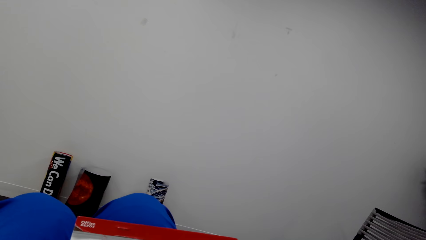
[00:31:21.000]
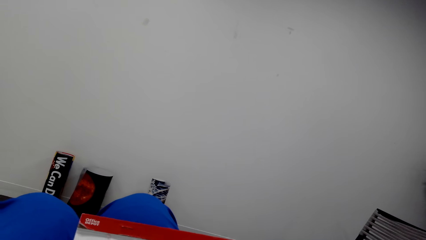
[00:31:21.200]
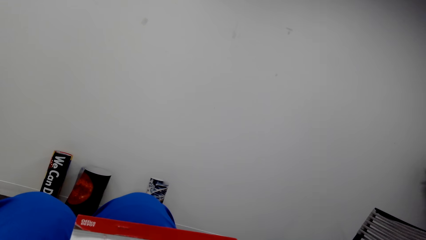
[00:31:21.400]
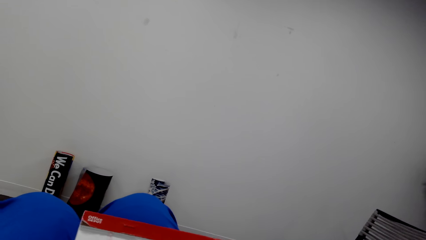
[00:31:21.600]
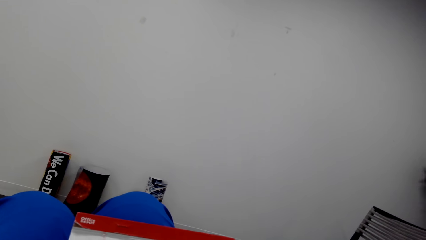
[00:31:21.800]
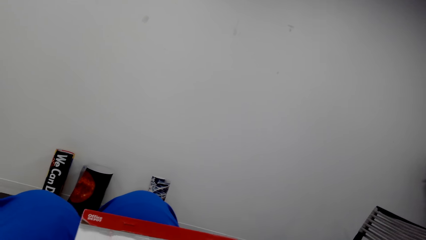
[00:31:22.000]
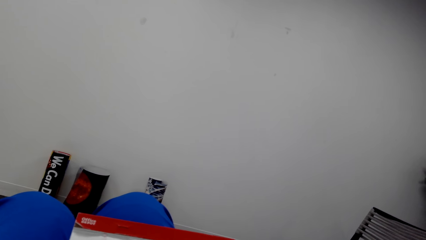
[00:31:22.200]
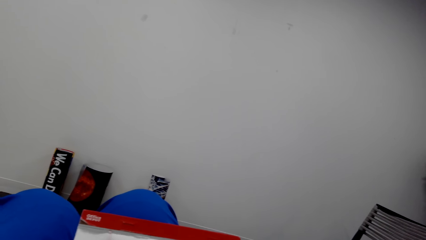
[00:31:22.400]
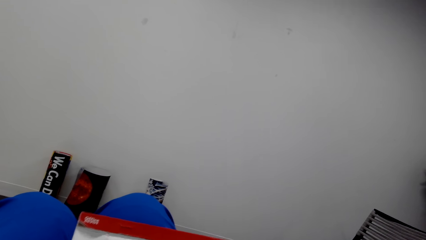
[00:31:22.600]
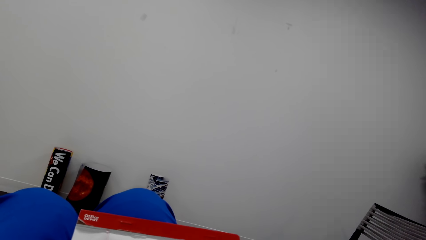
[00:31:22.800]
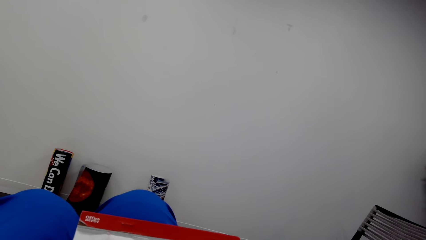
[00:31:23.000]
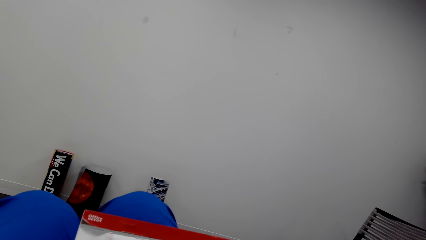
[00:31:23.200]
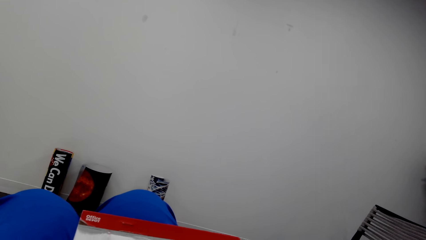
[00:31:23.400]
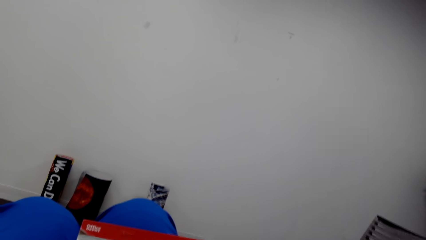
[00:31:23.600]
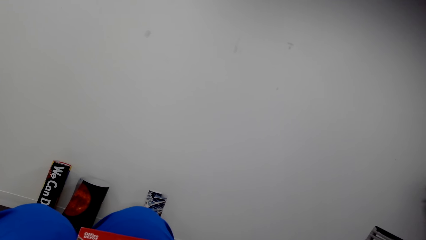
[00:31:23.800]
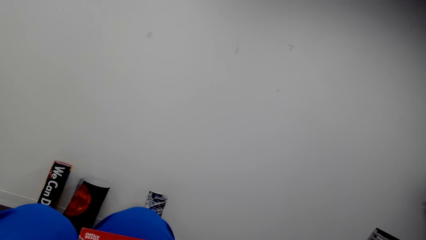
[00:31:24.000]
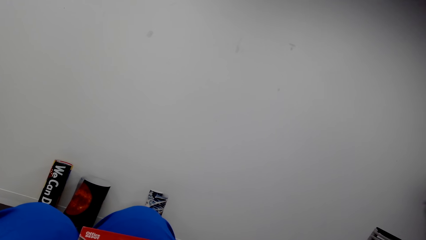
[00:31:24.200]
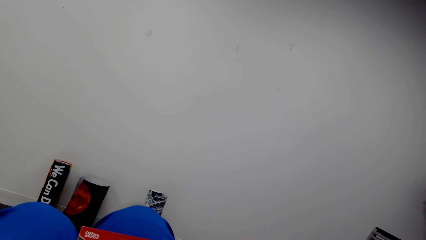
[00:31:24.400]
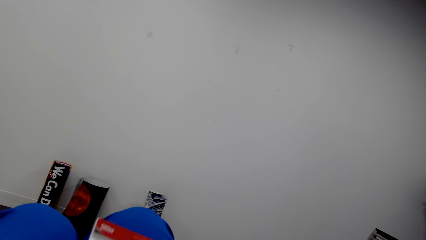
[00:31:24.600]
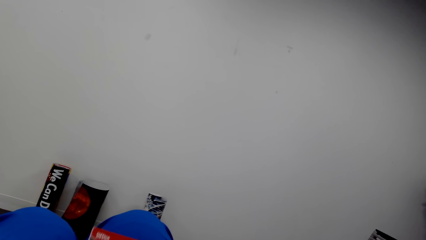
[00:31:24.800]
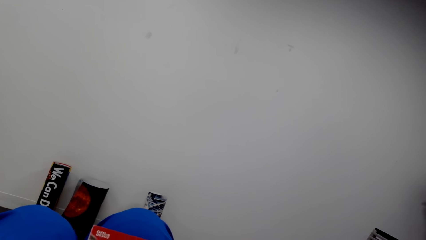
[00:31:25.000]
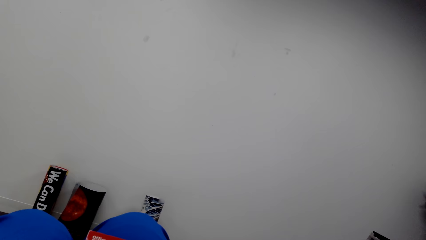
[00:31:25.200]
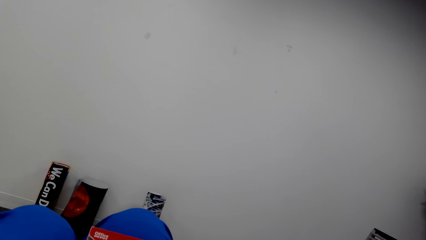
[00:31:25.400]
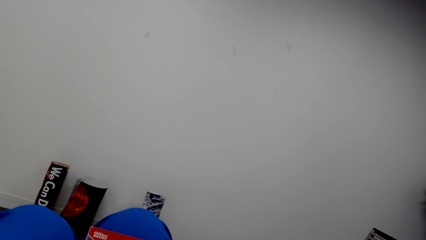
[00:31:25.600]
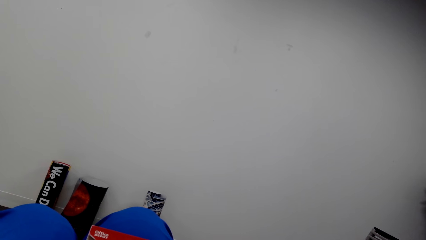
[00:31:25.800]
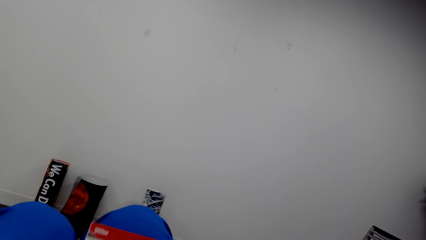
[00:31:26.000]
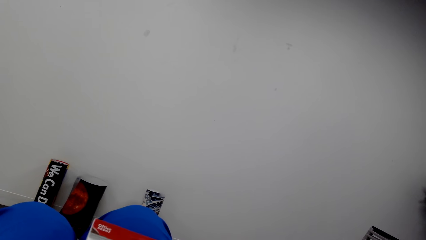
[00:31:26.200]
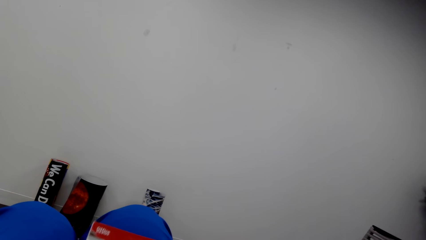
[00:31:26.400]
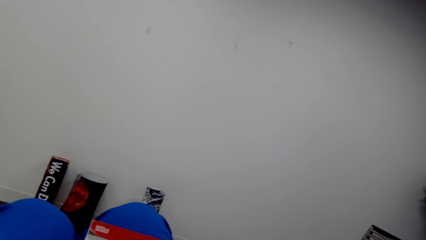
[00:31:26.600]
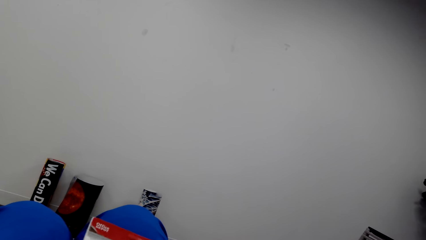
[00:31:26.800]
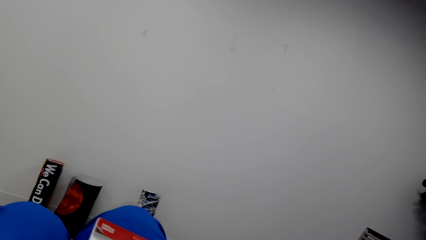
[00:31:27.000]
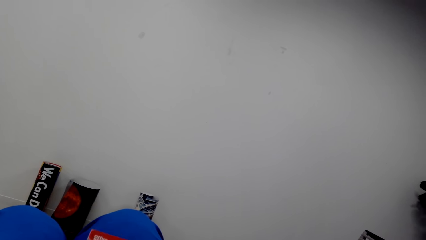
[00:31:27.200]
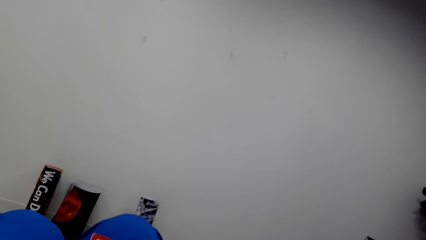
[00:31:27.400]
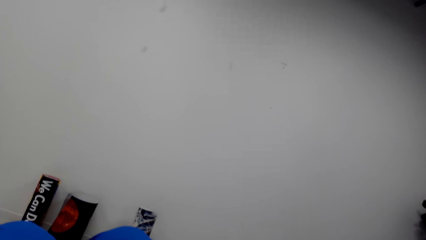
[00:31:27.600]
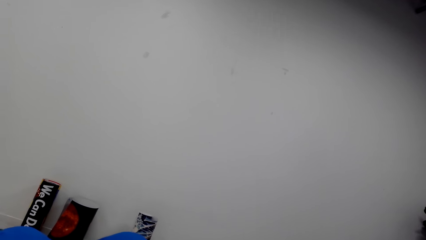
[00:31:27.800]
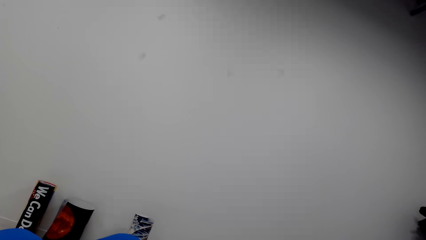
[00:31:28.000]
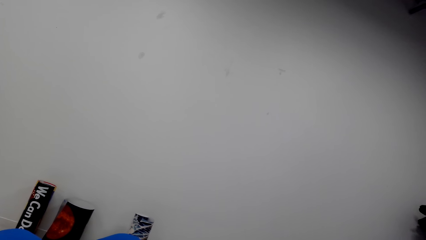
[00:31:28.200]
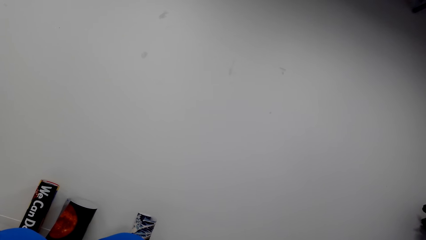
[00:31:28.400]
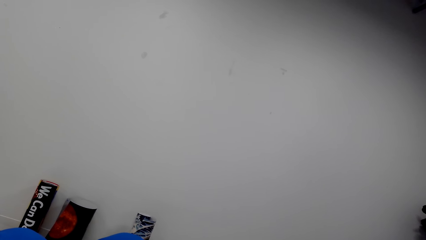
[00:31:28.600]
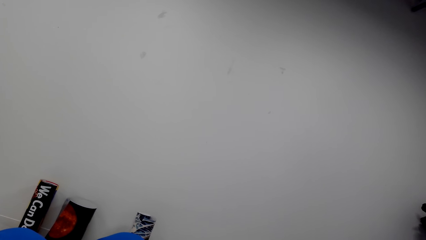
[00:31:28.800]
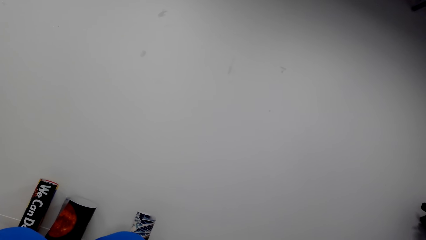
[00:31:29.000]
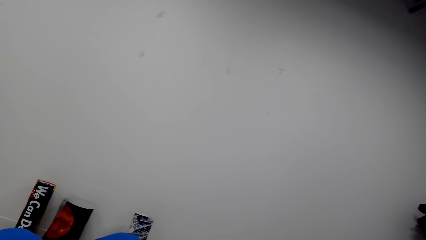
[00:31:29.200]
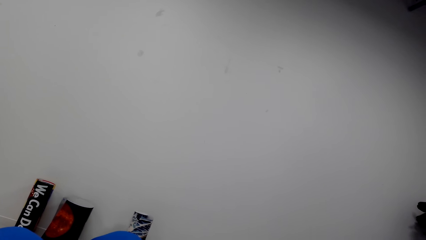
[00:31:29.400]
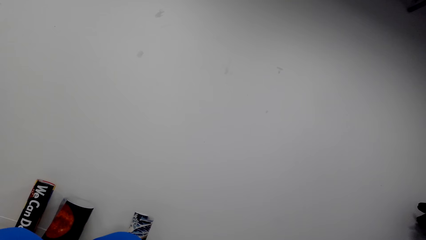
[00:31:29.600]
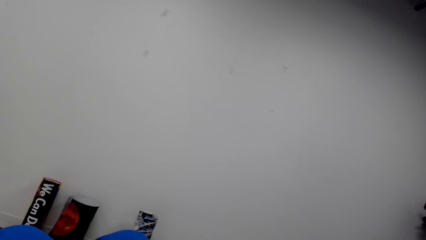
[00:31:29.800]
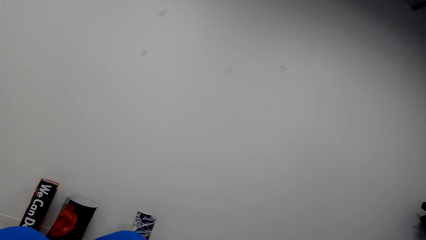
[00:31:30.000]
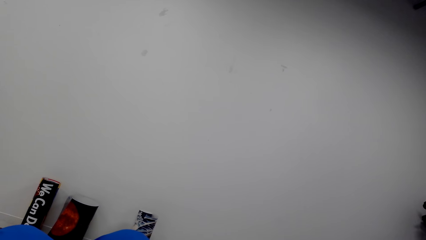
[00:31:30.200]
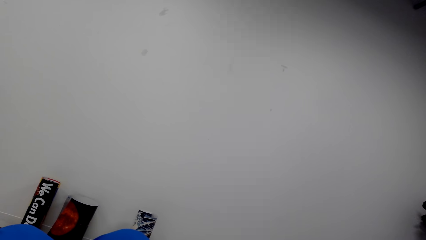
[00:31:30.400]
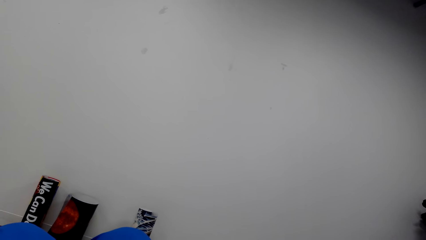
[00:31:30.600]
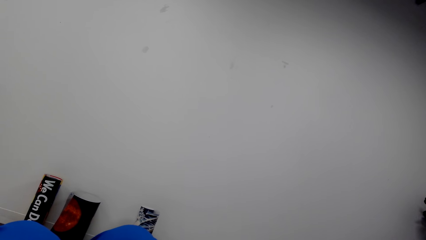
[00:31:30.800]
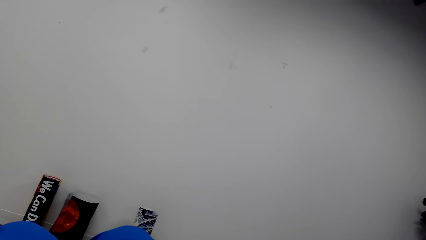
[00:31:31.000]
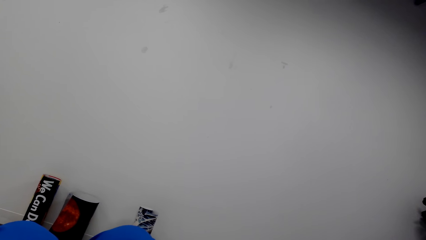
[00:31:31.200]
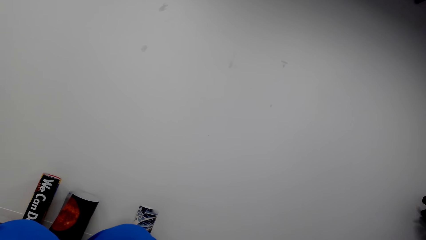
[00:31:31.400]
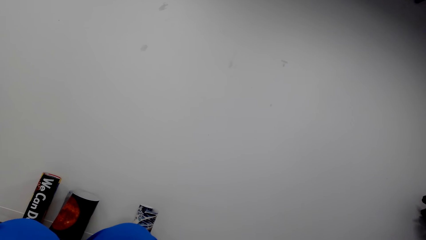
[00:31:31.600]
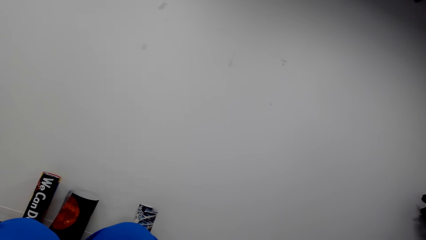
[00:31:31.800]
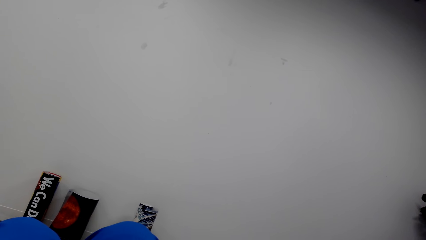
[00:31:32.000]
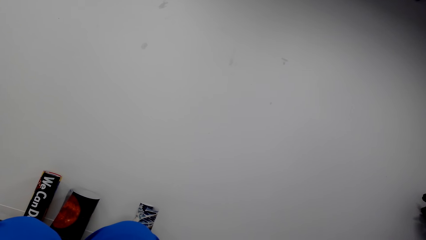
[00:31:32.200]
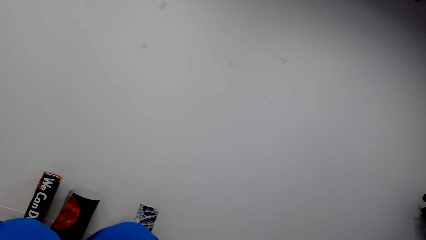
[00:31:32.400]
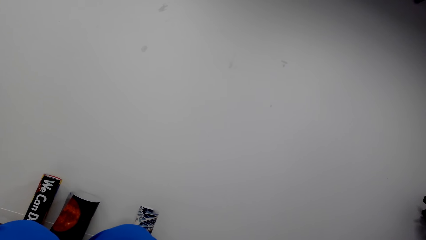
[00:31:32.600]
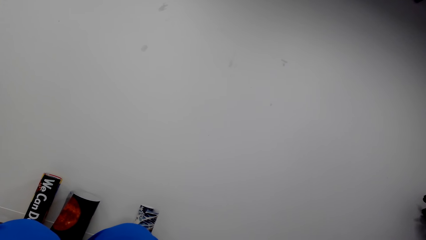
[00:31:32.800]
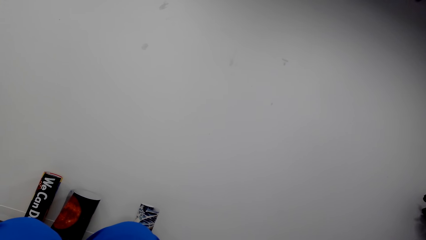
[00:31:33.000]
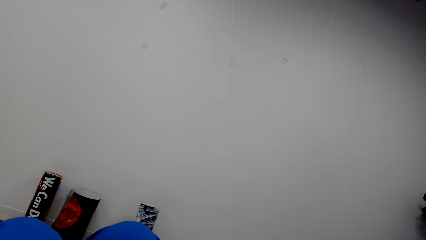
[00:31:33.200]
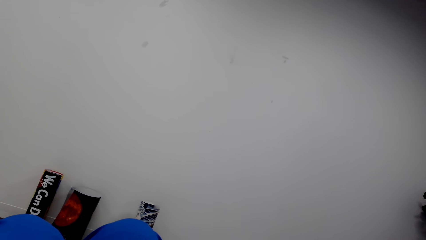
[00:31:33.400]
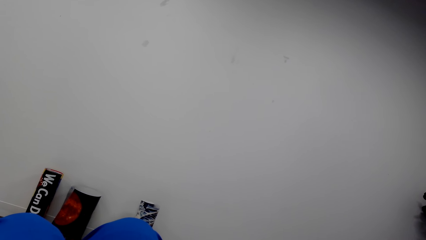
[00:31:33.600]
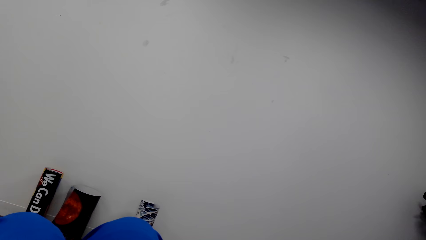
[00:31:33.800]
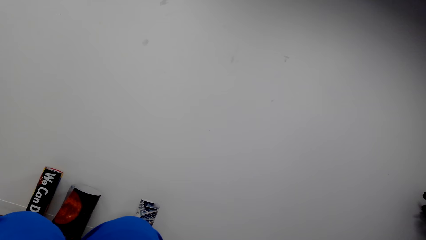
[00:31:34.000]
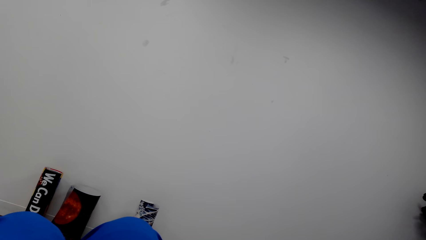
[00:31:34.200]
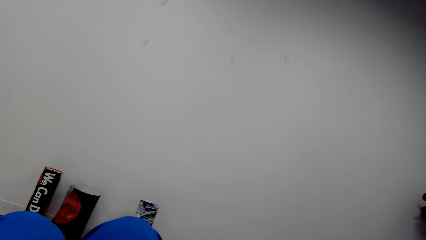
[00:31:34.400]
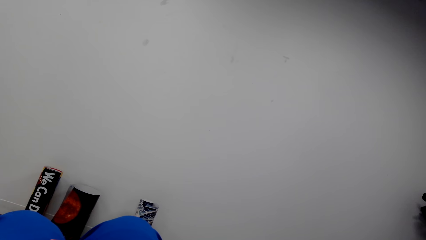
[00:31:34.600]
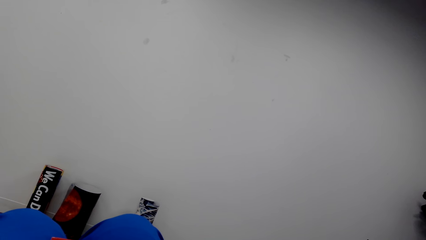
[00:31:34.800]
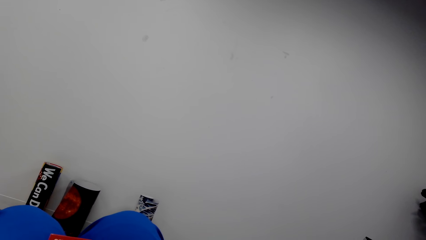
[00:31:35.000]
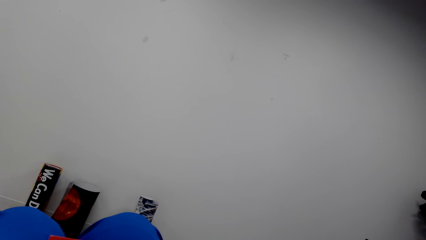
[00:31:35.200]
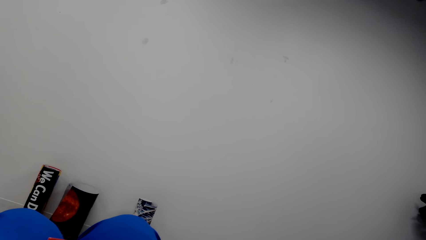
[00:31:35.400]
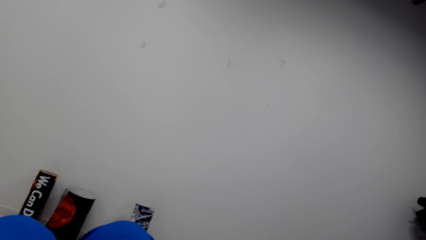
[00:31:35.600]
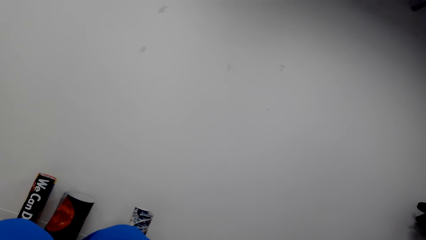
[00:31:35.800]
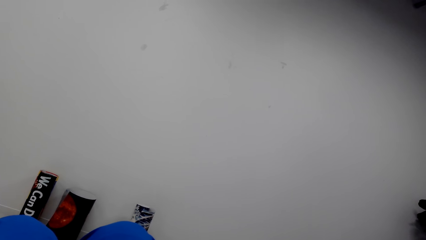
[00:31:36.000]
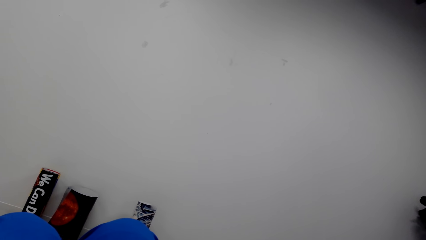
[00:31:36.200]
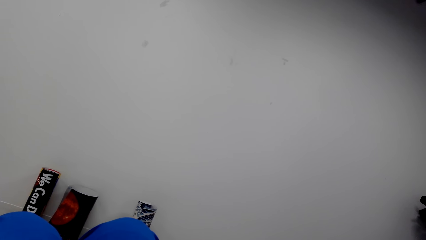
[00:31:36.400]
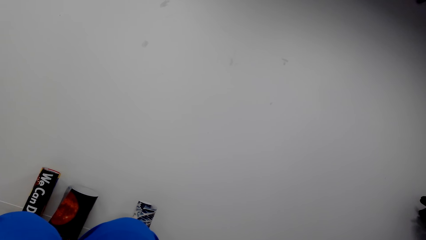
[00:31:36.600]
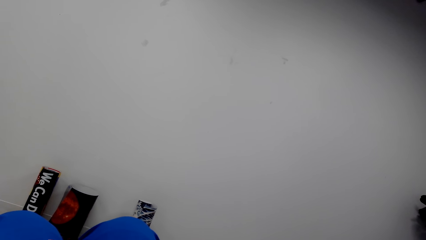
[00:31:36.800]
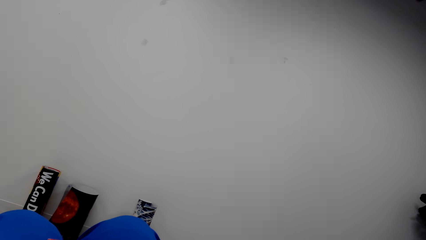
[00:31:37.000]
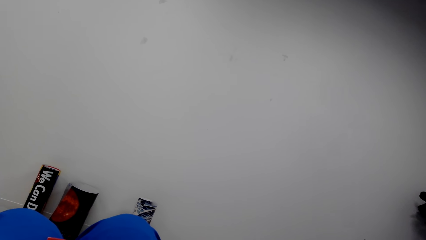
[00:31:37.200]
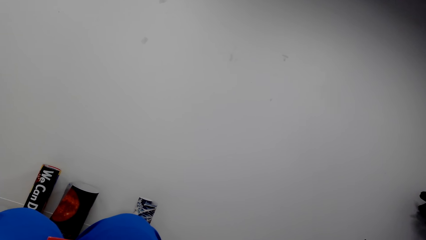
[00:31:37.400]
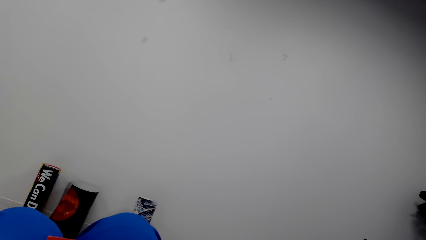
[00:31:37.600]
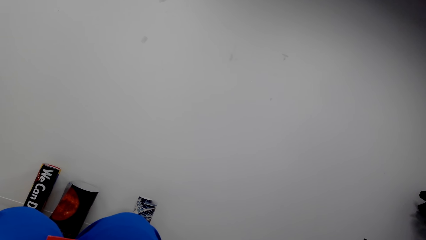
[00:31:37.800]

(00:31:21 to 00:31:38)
The camera wearer converses. They converse repeatedly.
